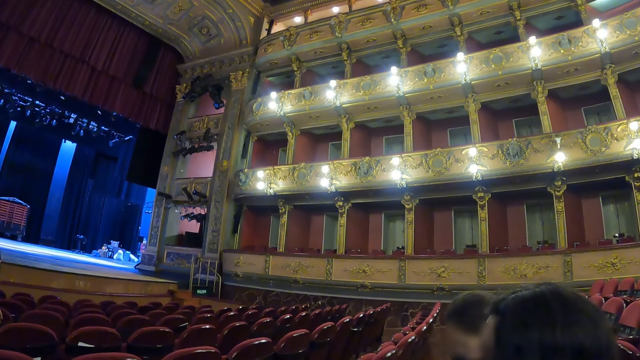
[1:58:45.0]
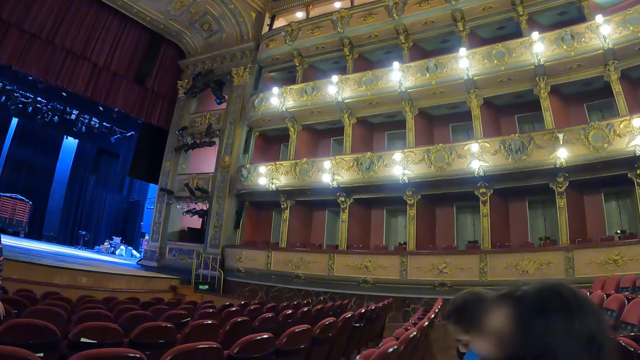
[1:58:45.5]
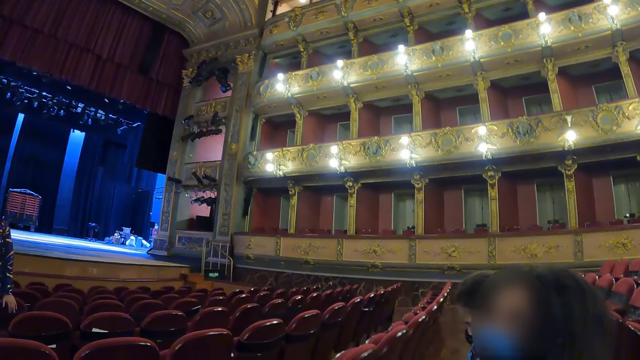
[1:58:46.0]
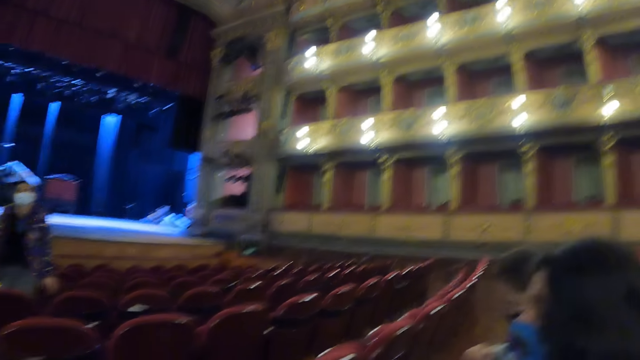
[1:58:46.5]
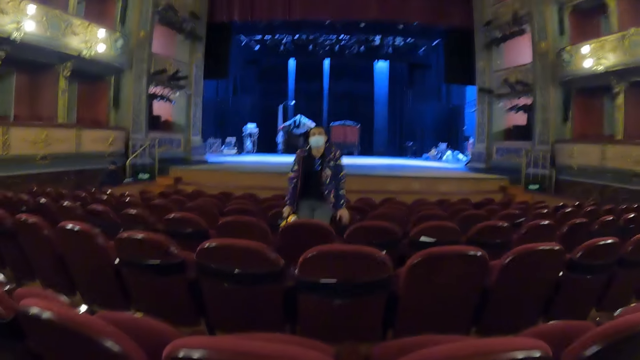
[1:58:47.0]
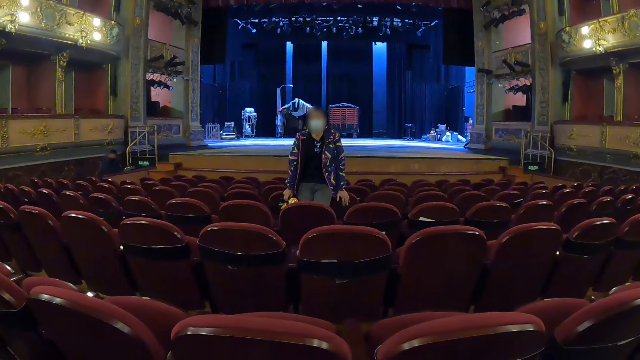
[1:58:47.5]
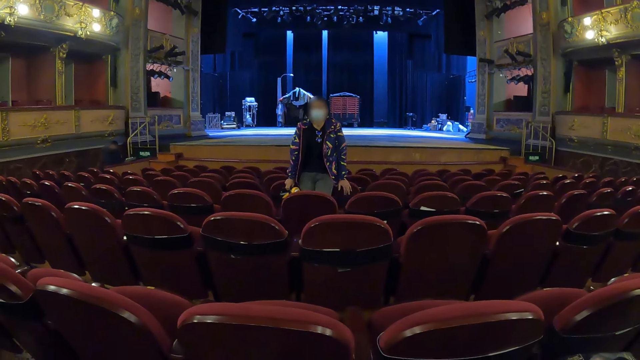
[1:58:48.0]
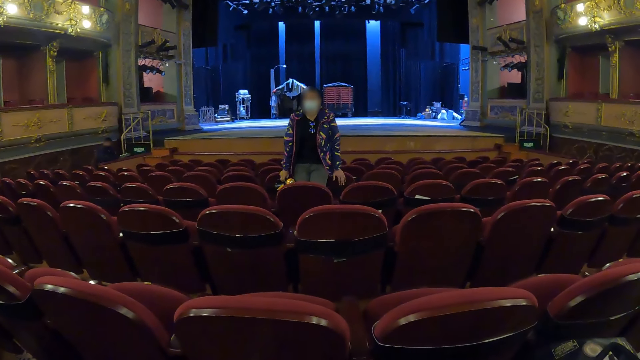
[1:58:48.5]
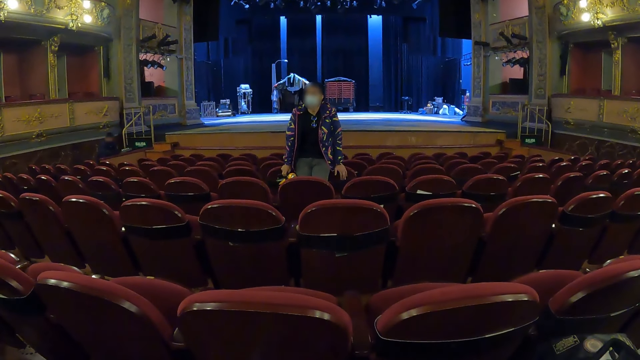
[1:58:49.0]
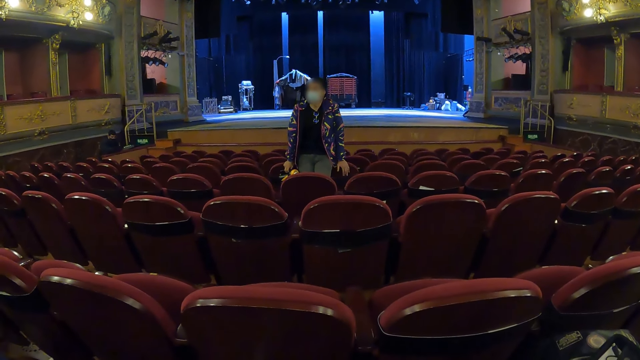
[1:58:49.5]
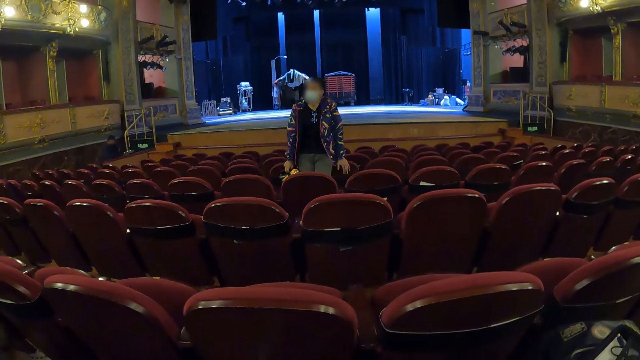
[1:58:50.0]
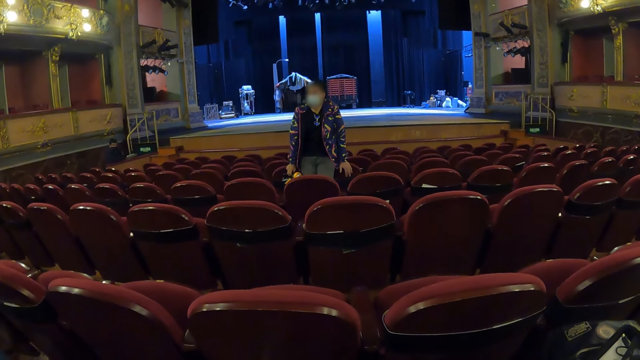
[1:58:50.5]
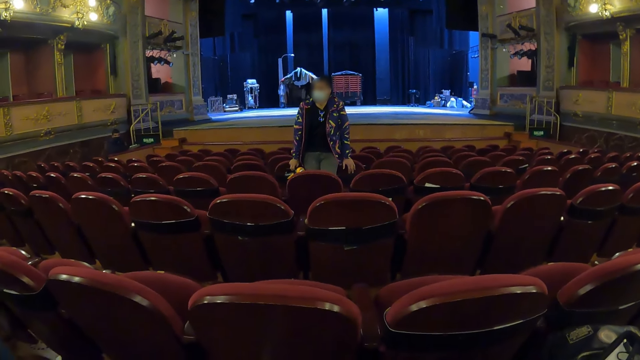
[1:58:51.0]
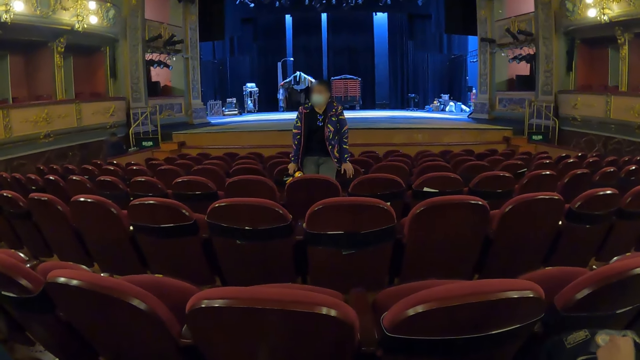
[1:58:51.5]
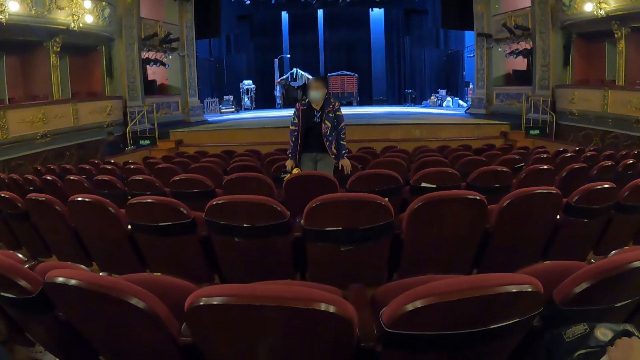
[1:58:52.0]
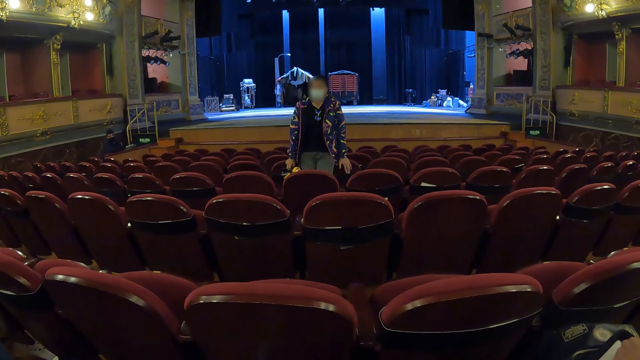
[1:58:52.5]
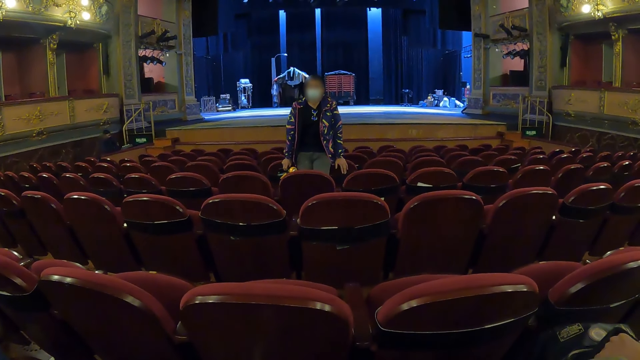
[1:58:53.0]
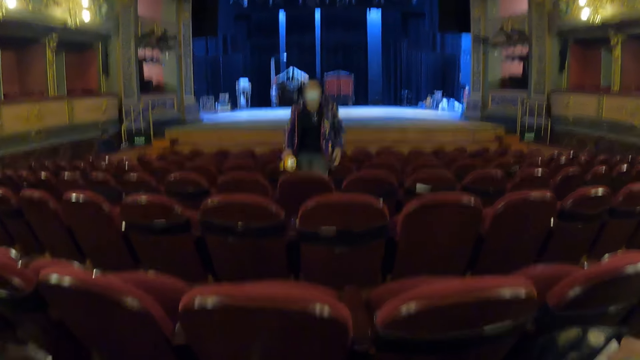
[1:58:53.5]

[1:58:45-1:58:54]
The camera wearer looks at a woman.

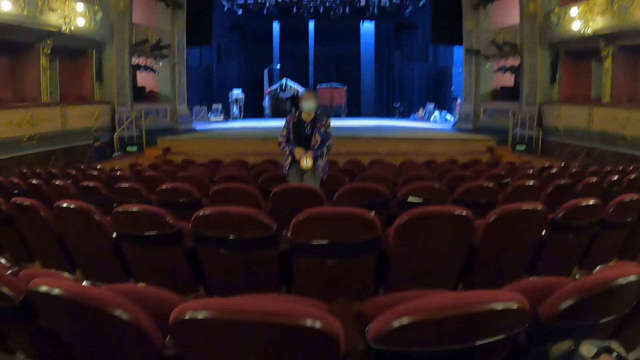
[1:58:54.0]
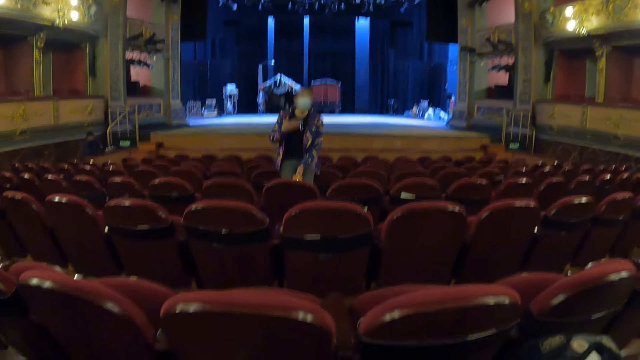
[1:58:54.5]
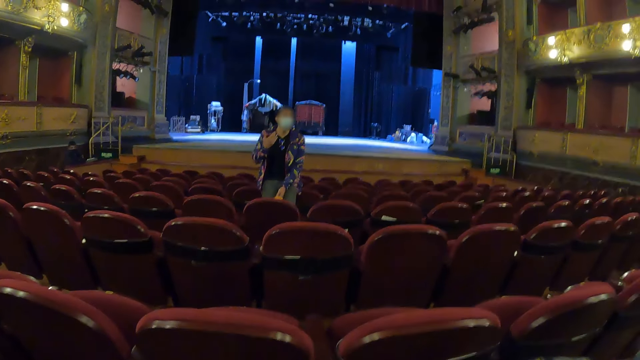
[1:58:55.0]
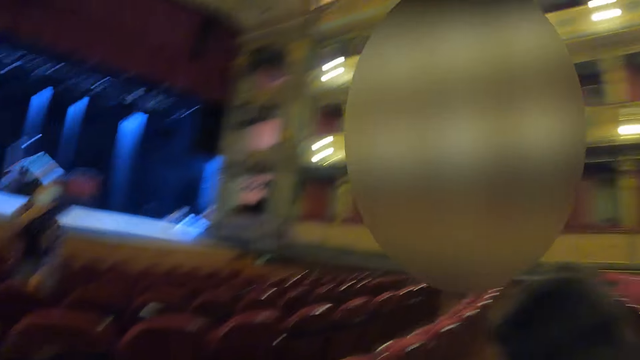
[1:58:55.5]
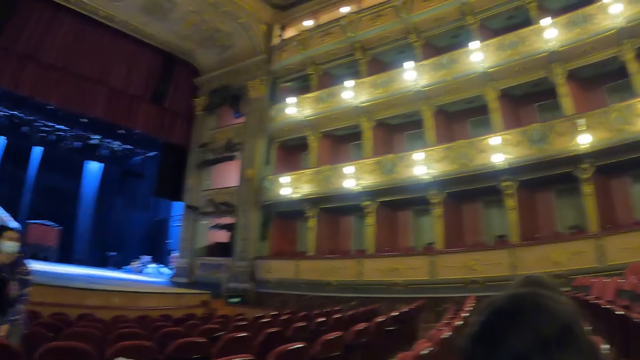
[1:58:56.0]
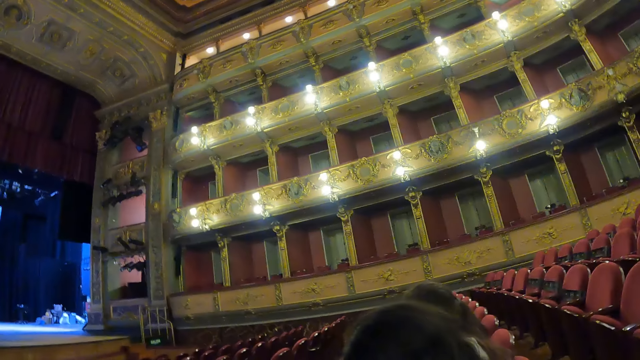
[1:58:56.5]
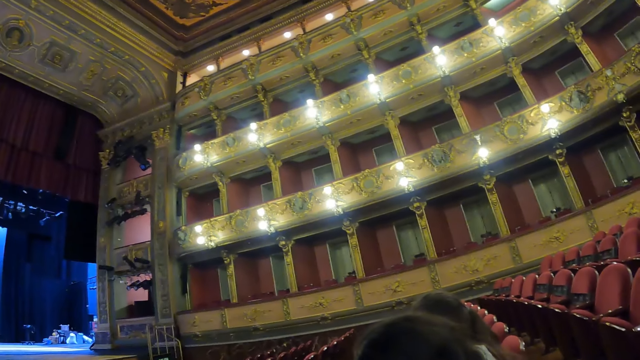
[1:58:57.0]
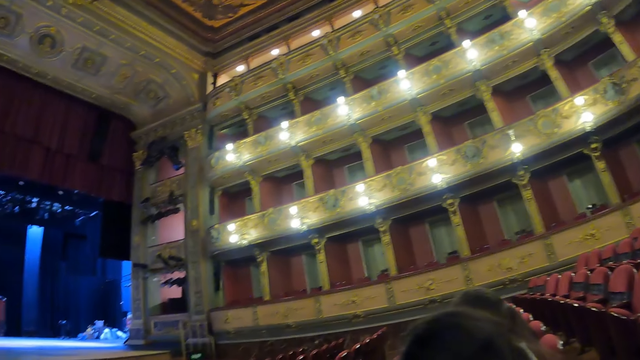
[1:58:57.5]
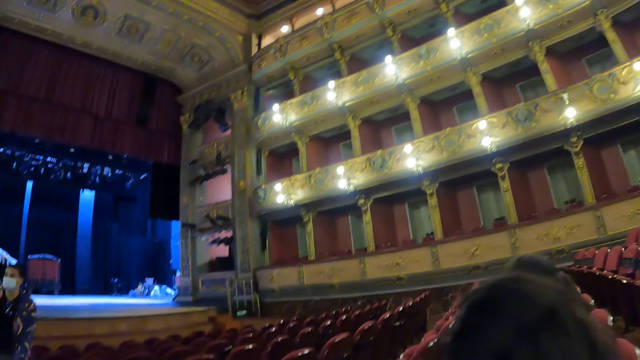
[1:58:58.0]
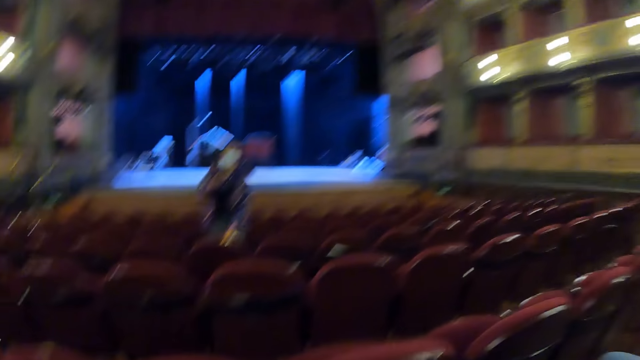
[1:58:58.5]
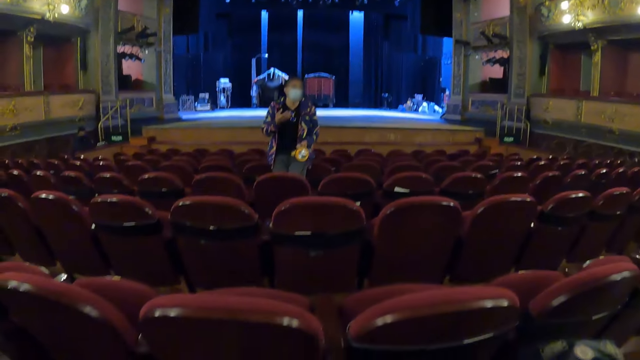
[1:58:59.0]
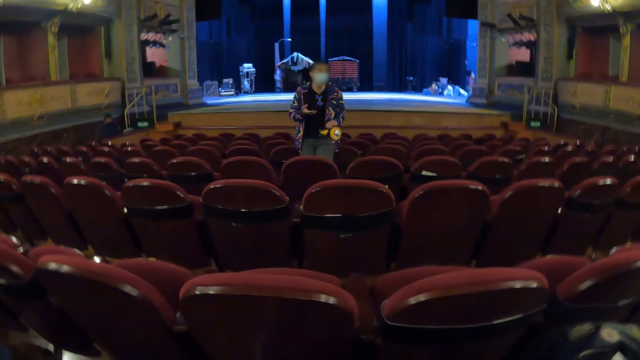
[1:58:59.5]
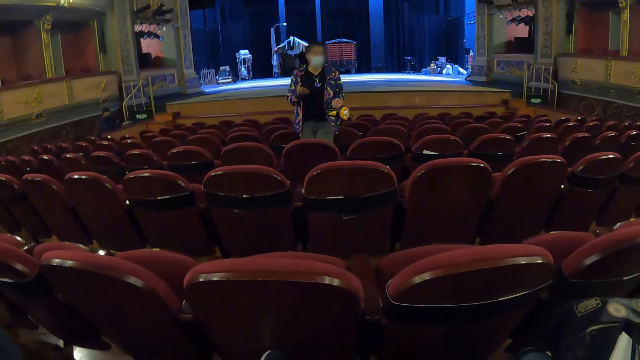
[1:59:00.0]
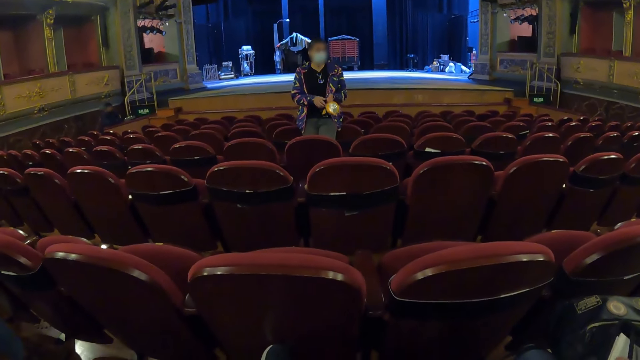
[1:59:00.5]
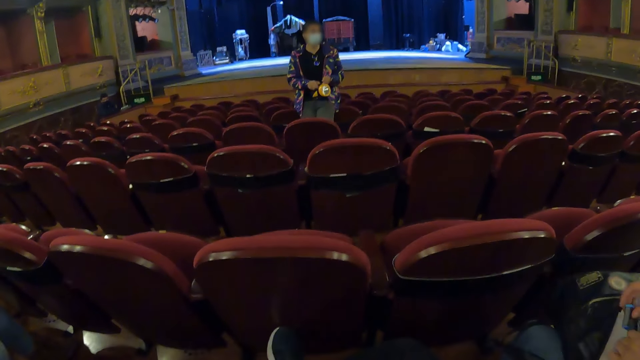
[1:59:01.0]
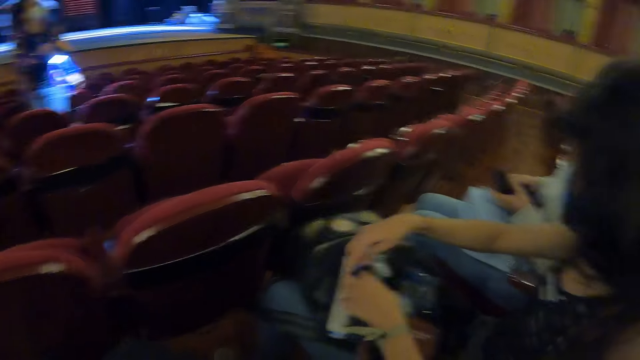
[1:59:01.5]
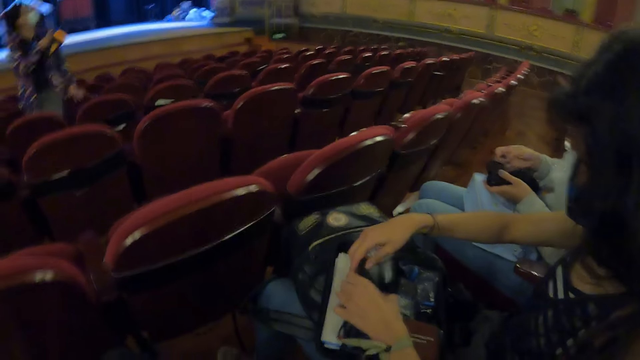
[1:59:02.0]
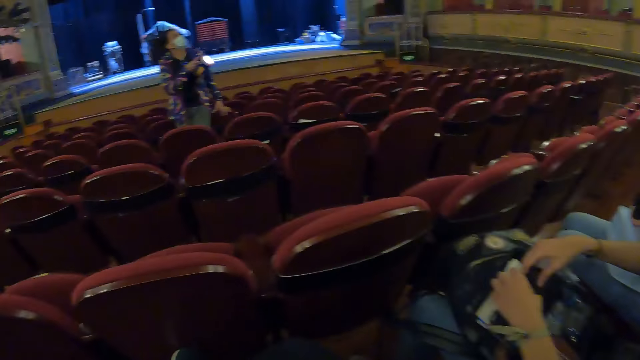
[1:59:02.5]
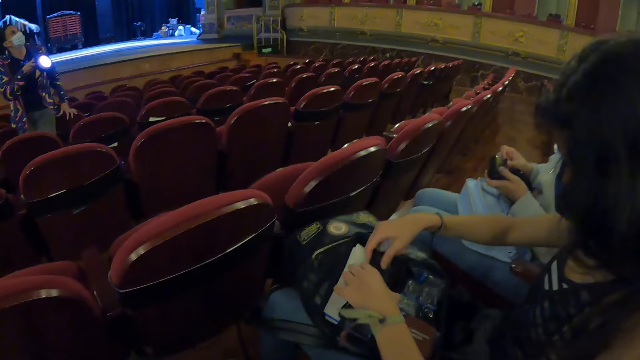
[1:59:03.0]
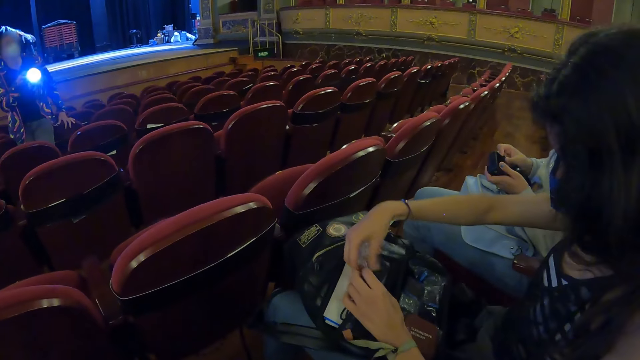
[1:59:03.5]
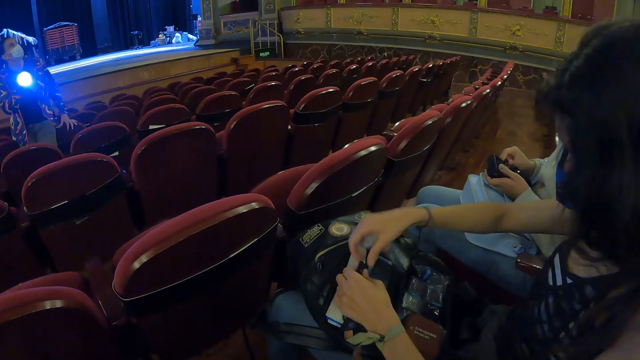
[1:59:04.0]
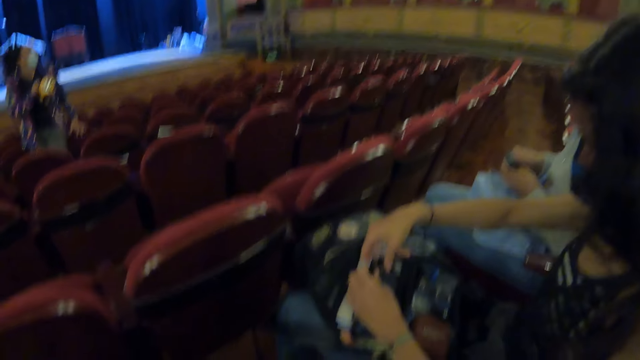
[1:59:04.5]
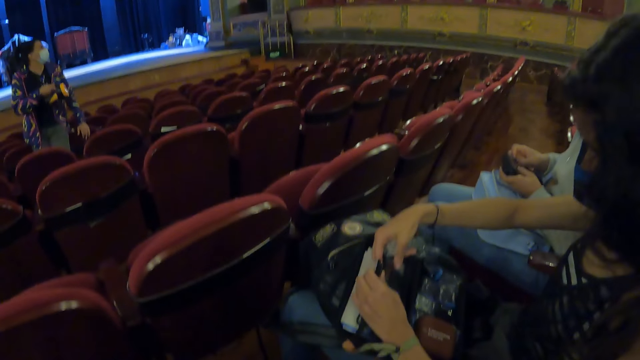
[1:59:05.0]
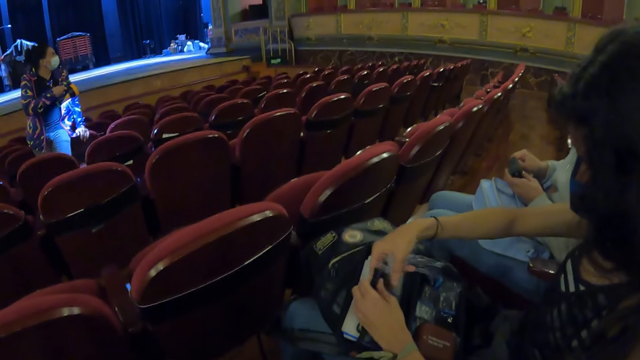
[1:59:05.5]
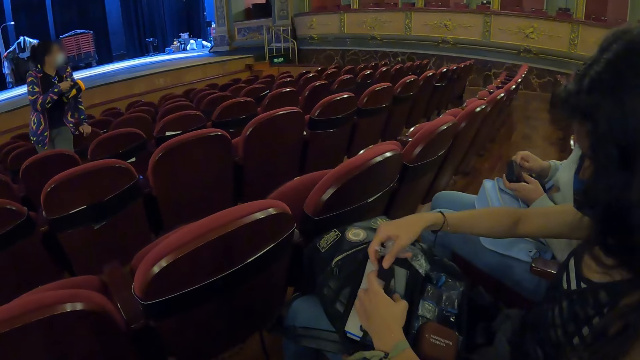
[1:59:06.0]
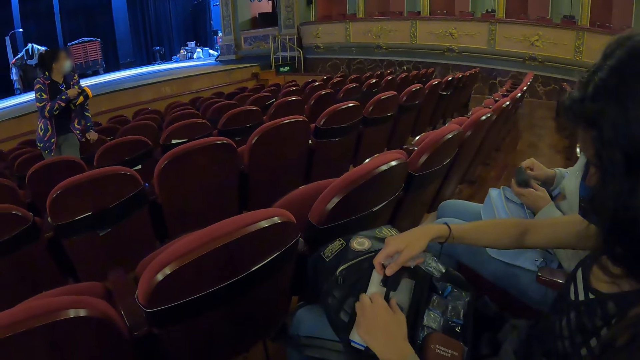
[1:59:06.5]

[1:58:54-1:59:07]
A lady gestures with hand. The camera wearer looks at the gallery. The lady makes gestures with hands and moves the torch. The camera wearer looks at items on another woman's lap. The lady lights the wall with the torch.
